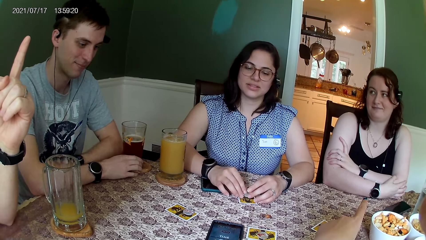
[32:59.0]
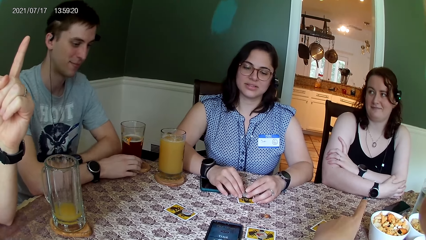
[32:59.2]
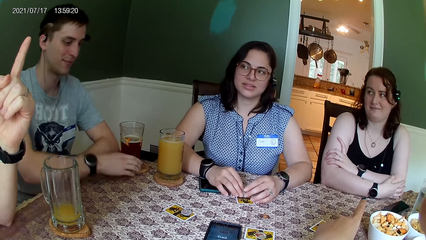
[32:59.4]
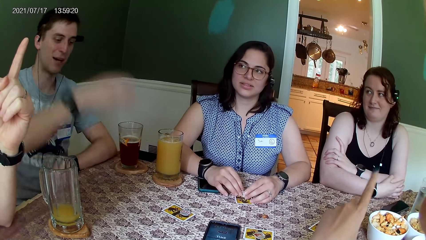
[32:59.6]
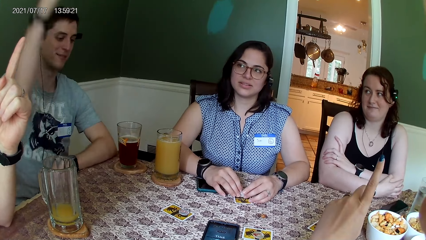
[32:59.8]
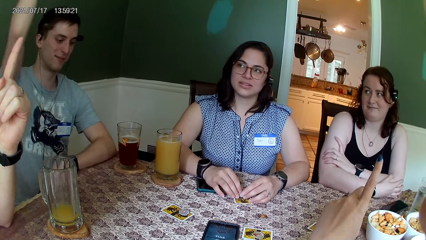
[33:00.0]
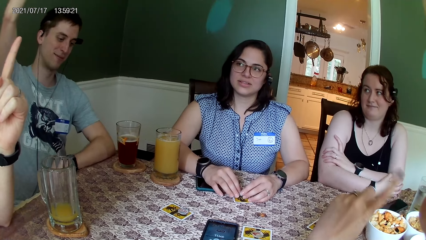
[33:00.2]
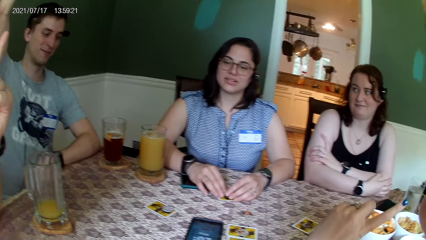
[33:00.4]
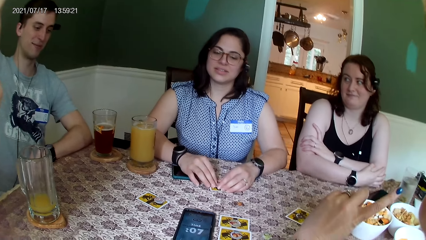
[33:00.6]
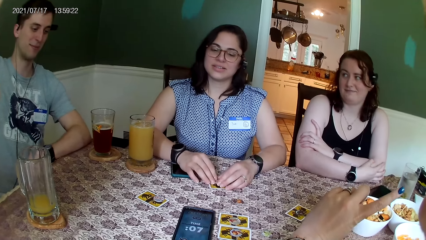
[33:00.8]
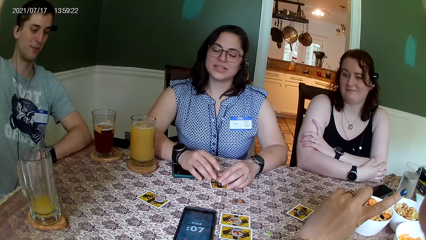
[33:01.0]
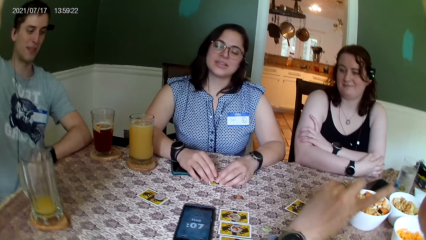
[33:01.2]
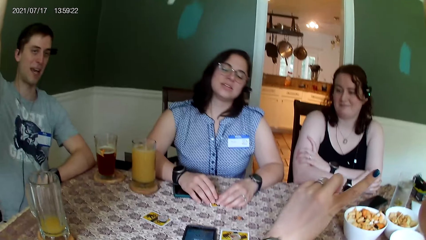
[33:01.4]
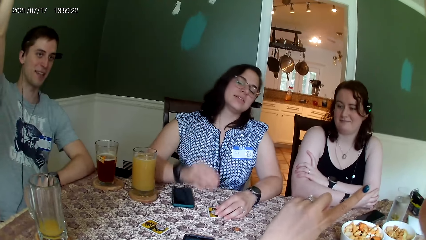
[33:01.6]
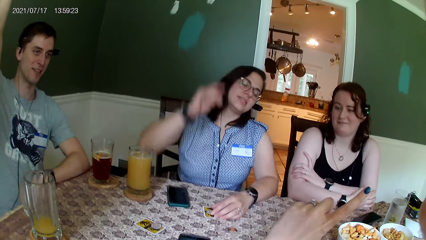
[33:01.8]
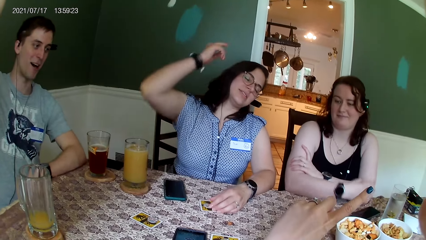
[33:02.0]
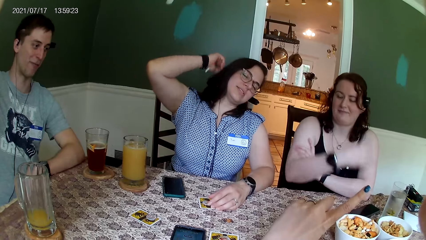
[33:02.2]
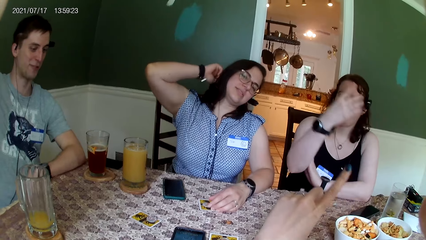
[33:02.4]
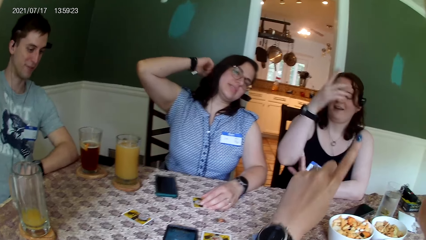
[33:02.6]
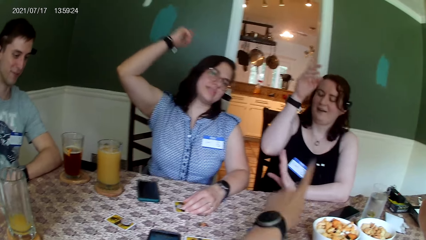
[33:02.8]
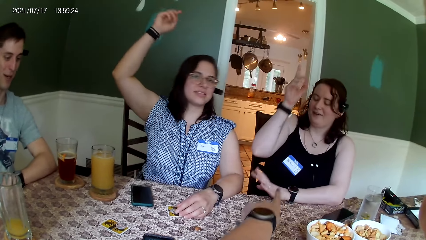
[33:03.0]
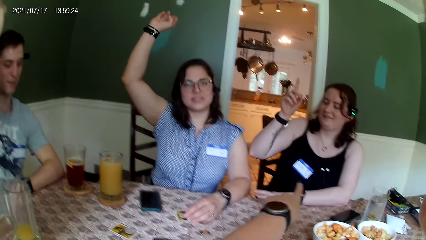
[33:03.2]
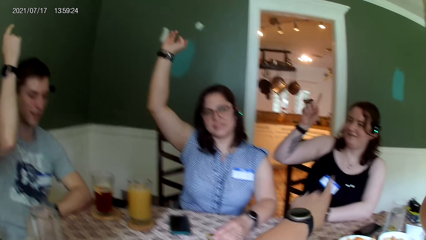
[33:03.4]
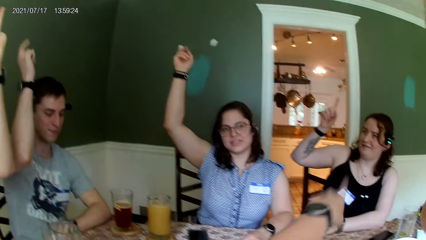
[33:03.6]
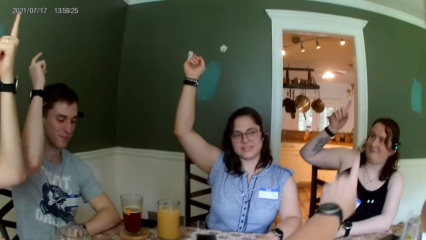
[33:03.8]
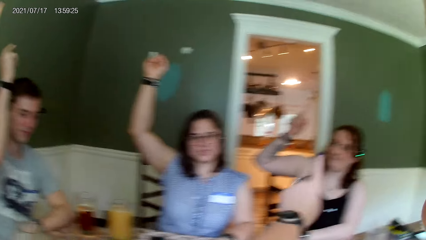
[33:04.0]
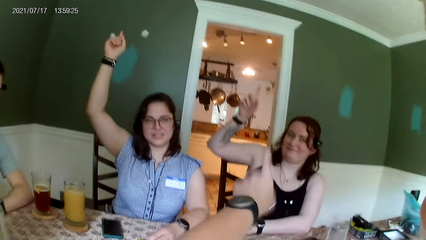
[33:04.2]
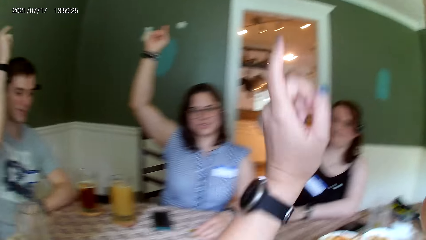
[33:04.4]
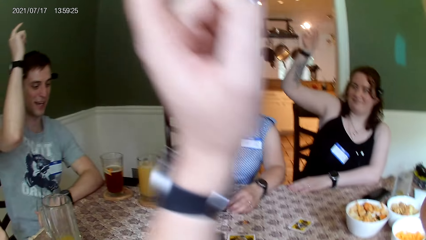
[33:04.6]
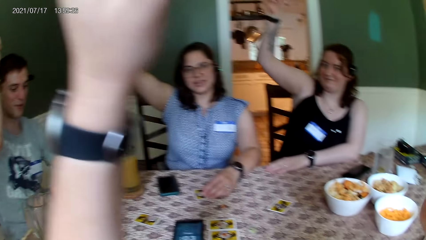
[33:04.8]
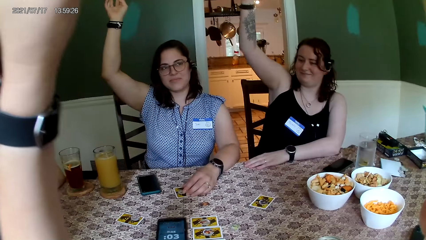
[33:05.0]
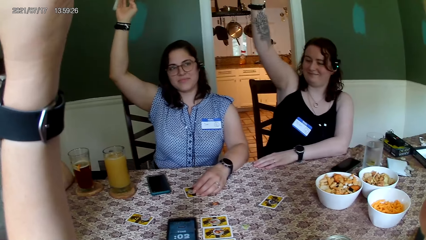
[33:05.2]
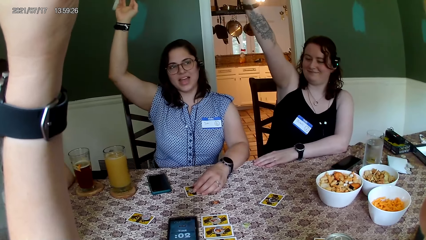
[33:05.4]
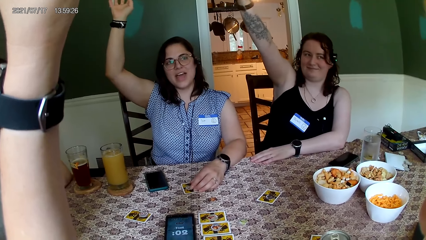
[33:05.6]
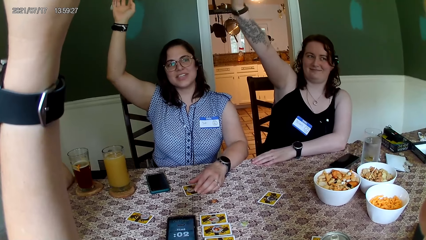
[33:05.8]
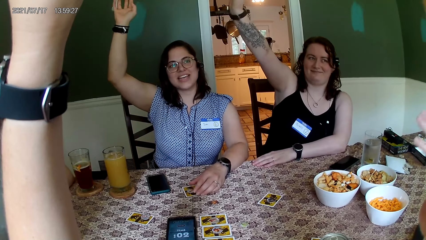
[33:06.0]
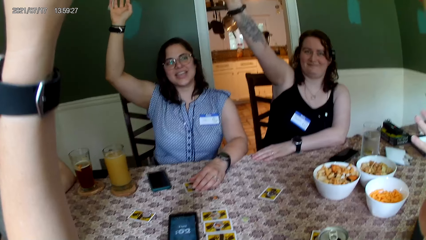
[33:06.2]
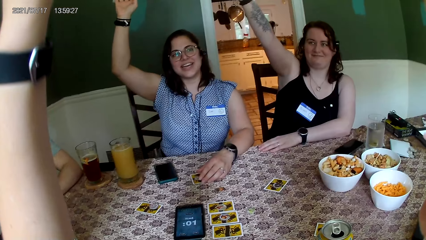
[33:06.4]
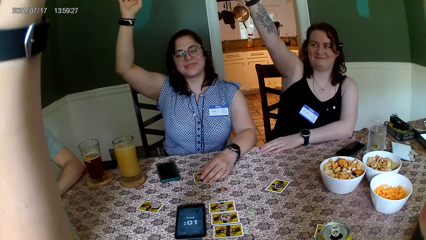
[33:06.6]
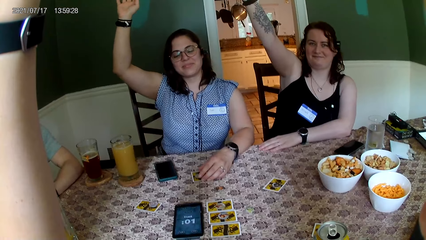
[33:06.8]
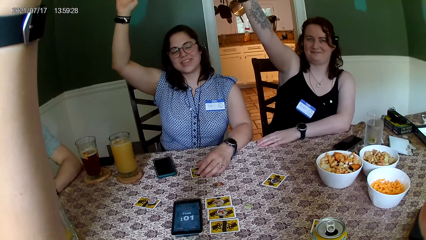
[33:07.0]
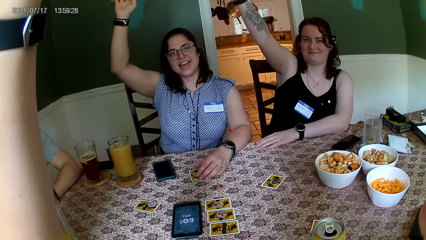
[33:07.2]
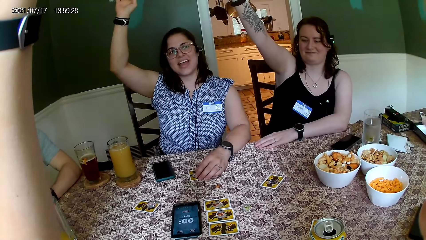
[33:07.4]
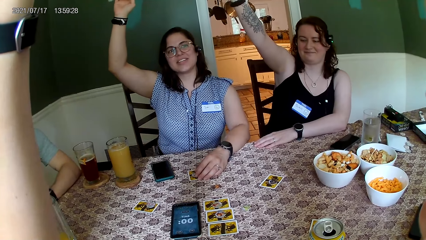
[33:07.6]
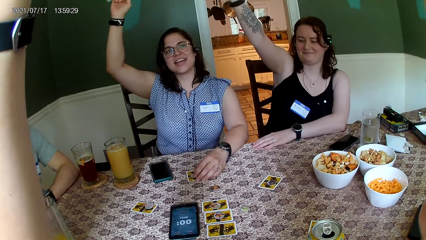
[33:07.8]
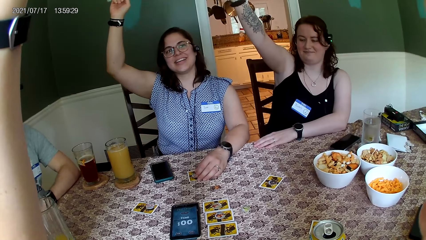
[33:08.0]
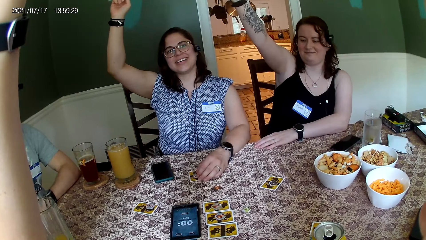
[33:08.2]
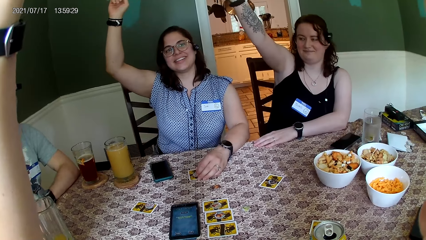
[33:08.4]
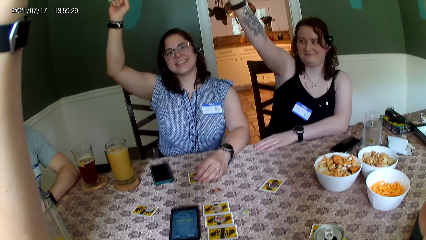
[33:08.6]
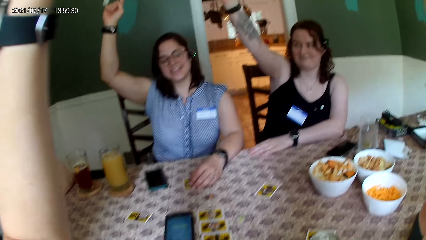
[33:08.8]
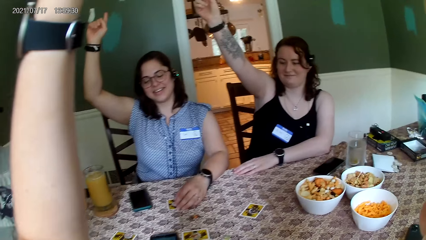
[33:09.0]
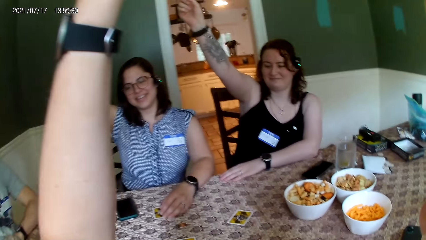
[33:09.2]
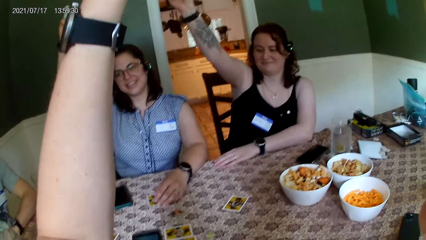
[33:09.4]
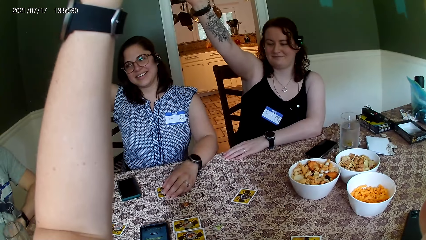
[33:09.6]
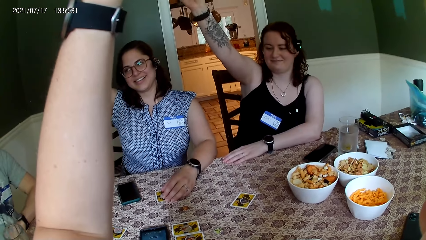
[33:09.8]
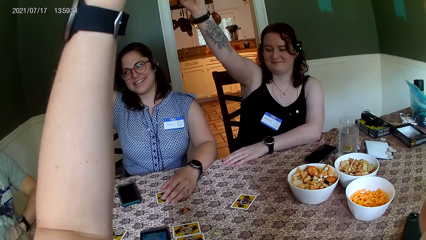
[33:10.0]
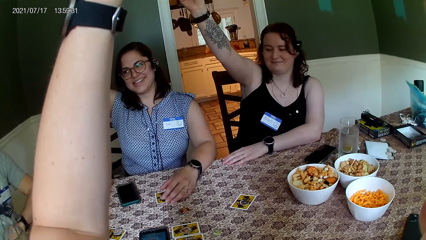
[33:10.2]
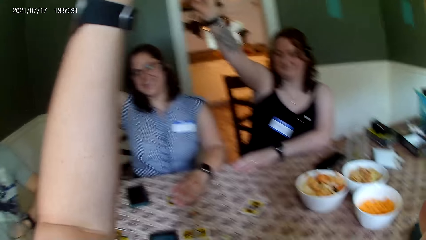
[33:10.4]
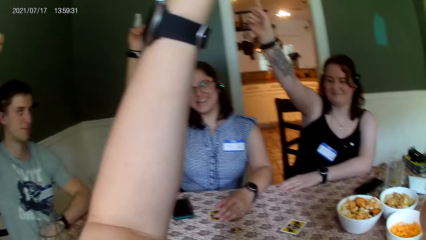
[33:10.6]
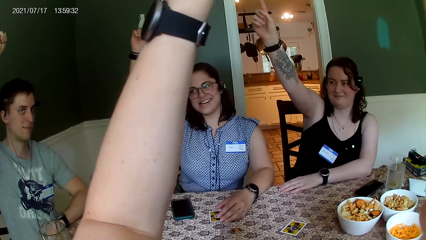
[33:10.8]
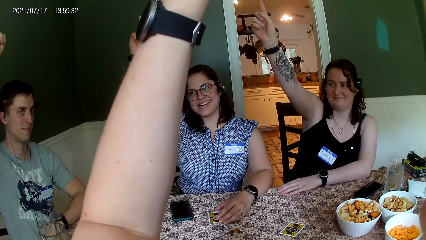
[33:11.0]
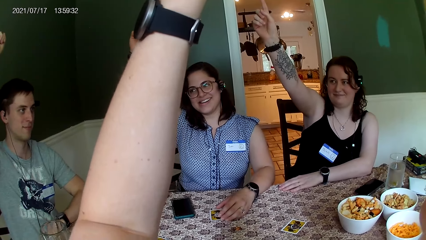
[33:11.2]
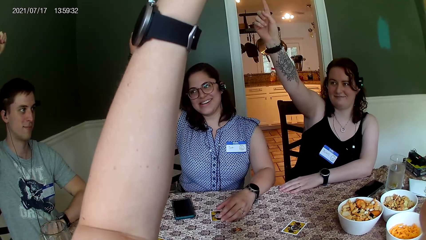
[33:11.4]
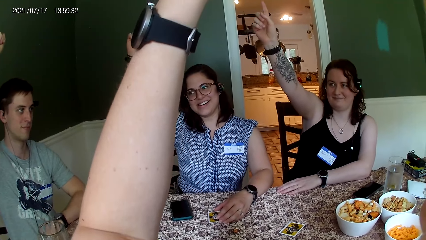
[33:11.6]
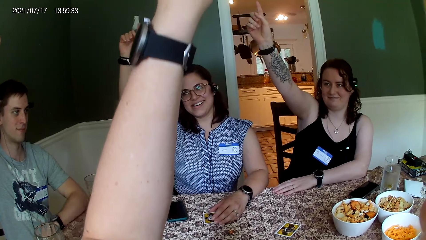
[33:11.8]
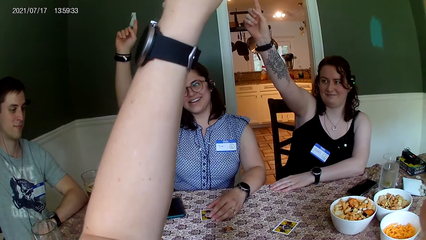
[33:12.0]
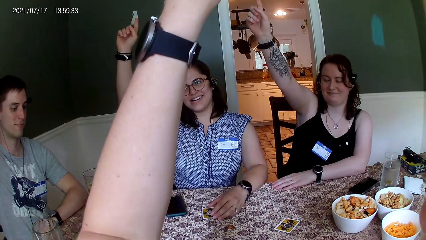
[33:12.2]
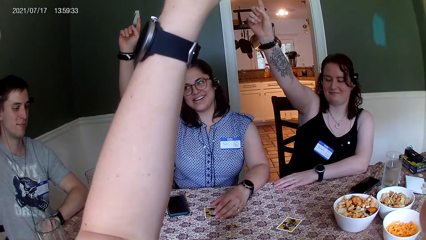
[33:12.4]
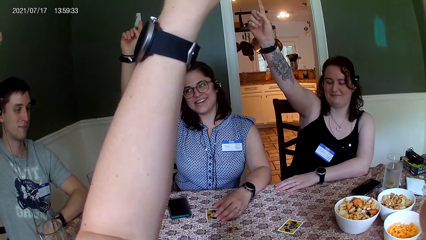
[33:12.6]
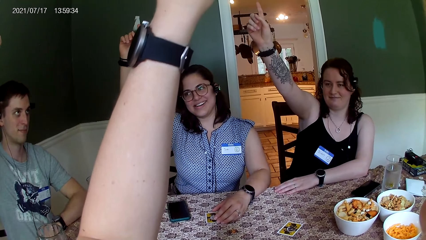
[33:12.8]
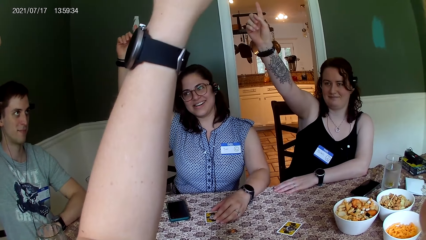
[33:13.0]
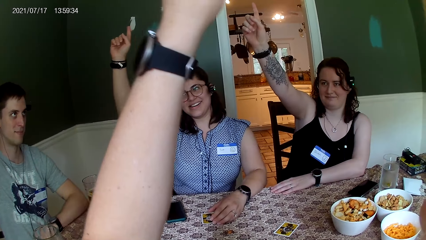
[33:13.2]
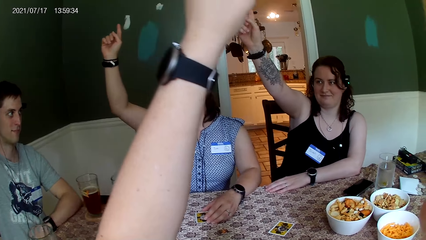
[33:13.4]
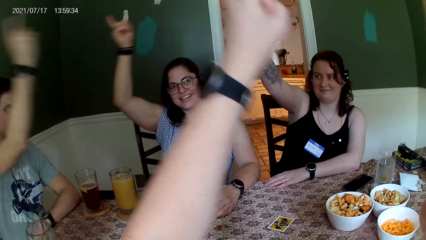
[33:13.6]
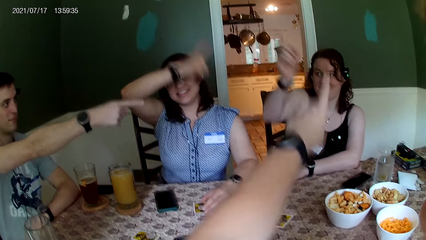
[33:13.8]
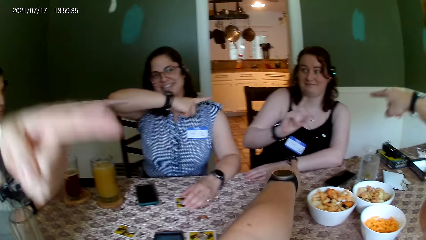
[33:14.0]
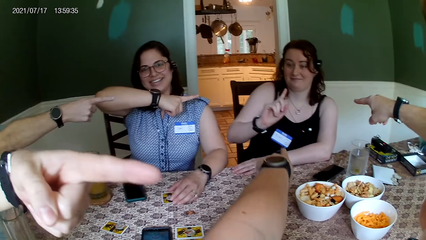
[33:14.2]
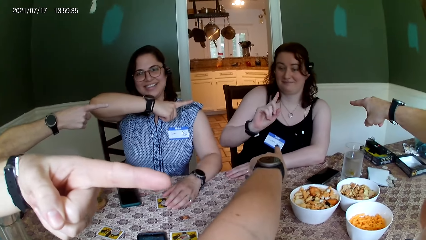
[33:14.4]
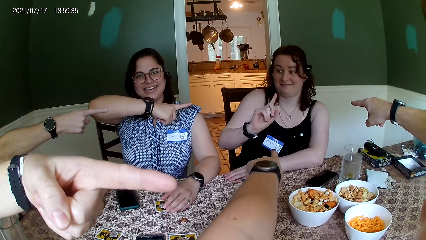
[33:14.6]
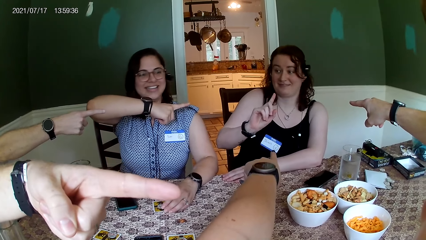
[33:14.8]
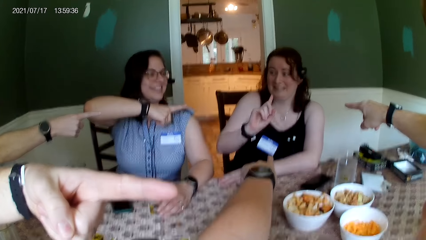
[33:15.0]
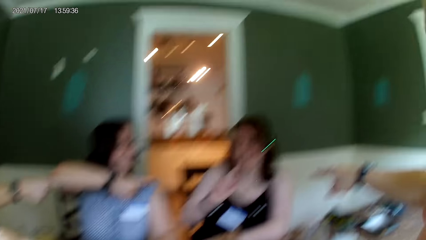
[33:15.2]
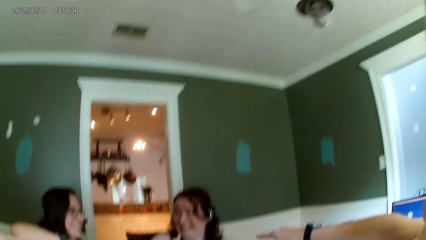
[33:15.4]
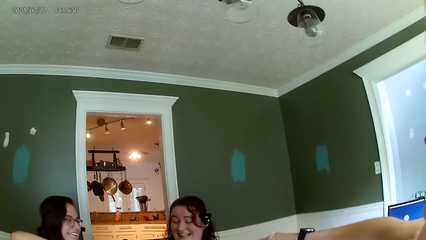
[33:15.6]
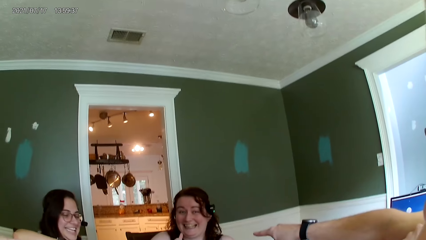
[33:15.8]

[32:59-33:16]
A man raises his right hand up. The camera wearer raises her right hand up. A woman raises her right hand up. Another woman raises her right hand up. The camera wearer points her right hand at the second woman. She raises her right hand up. A third woman converses with everyone on the table. The second woman points at herself. Another man points at the second woman. The first woman points at the second woman. The first man points at the second woman. A third man points at the second man. The camera wearer points at the second woman.
